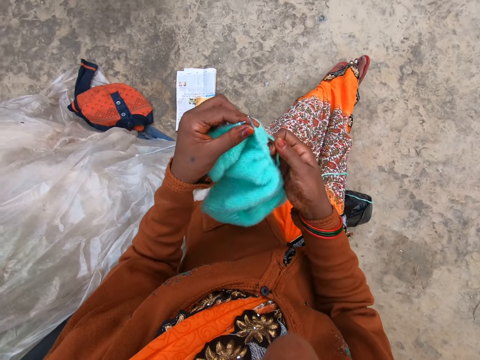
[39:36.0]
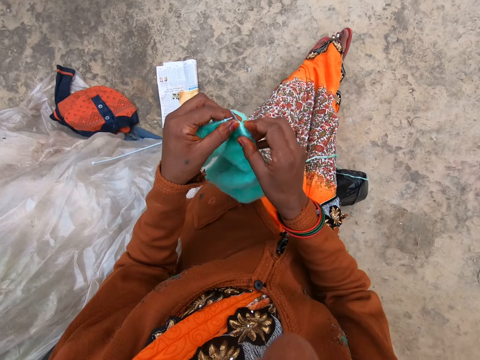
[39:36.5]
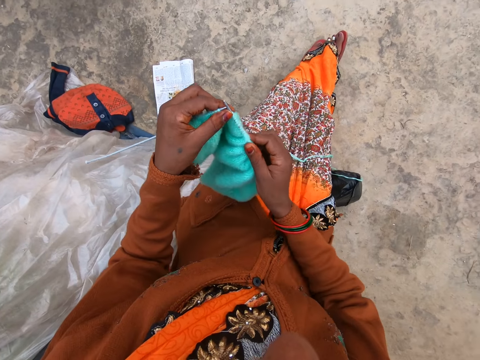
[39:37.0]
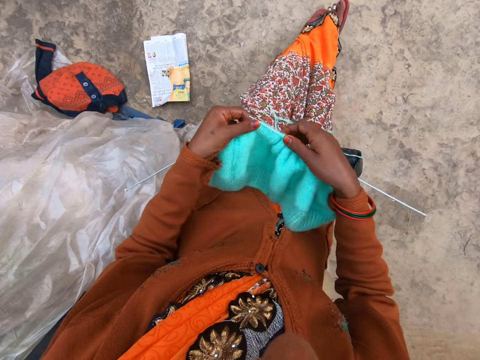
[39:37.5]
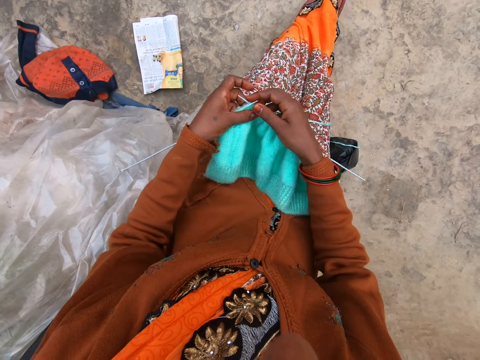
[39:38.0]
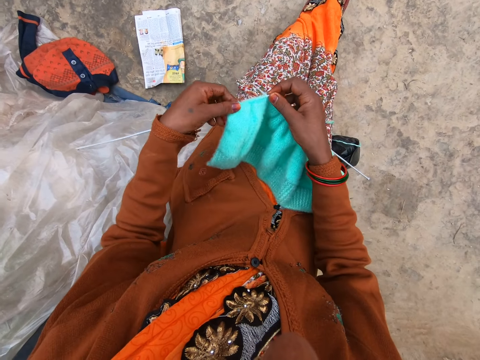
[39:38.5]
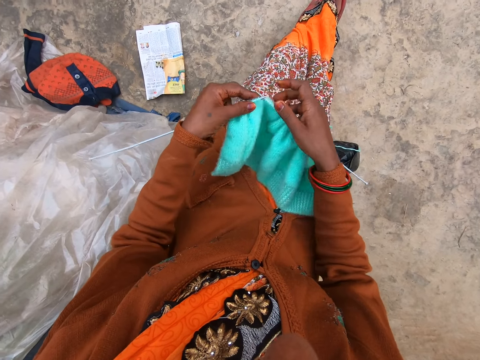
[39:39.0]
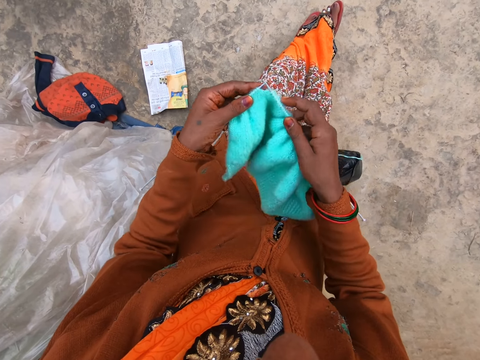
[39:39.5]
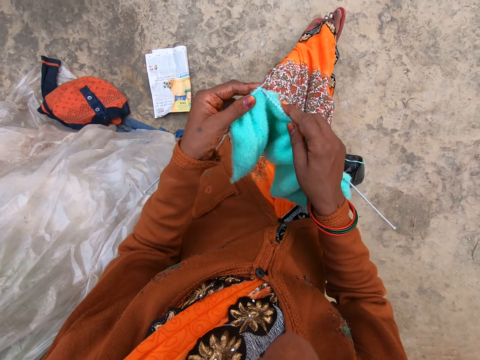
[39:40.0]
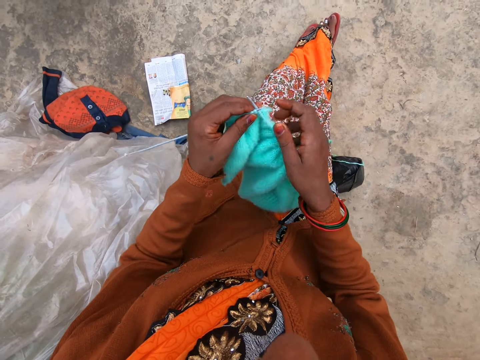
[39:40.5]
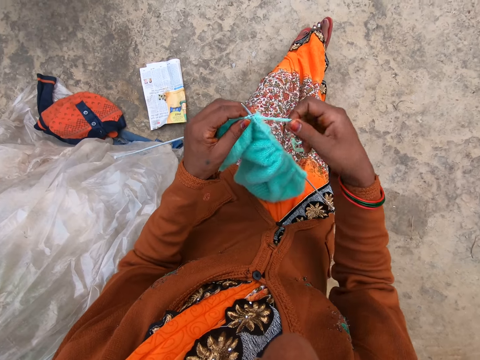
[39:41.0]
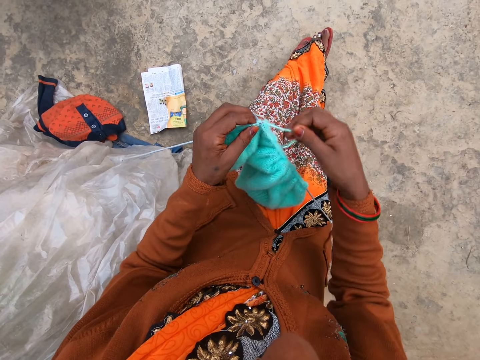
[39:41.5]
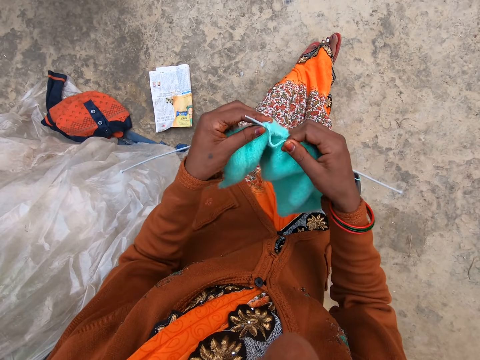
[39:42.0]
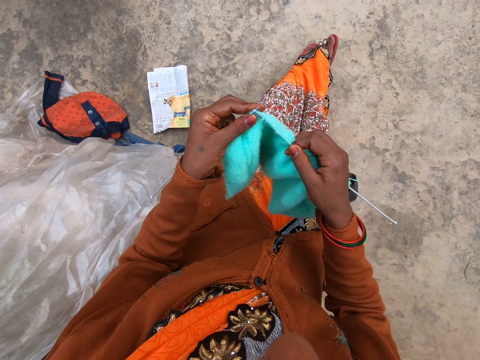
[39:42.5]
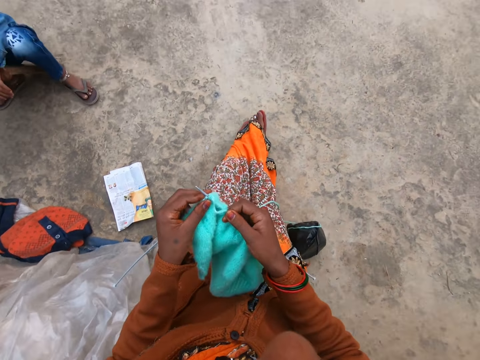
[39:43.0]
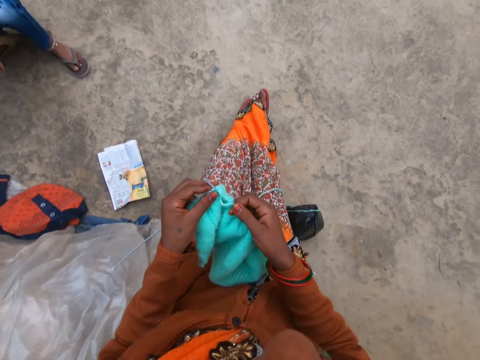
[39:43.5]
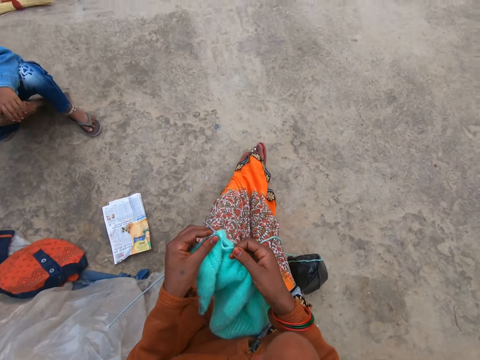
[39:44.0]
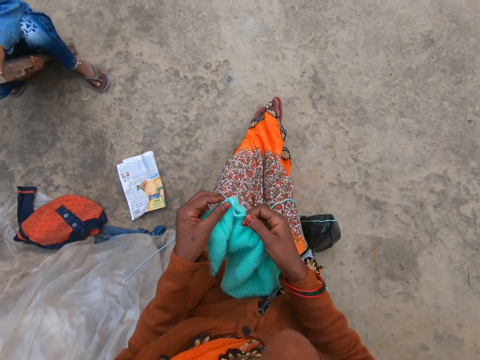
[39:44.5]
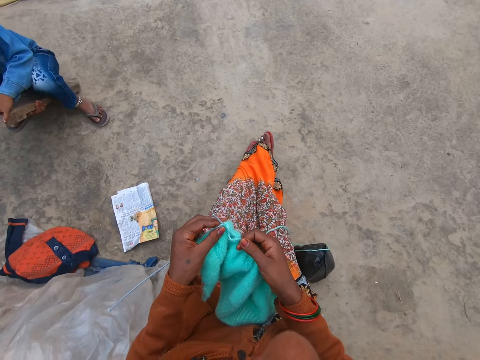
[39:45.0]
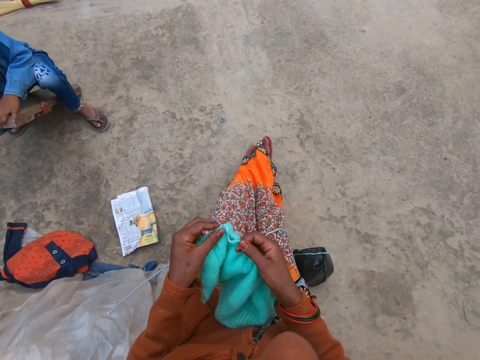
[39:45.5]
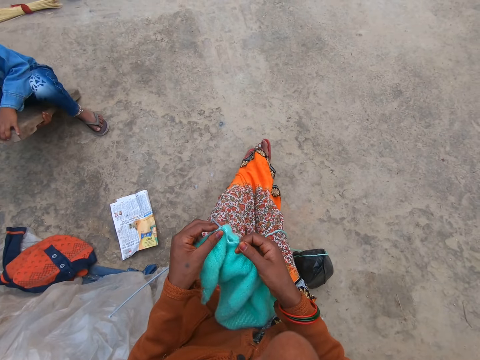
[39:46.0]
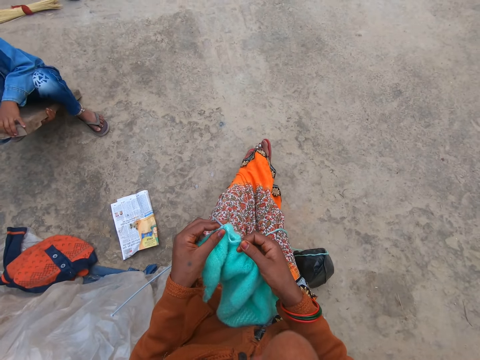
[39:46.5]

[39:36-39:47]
The camera wearer pulls the knitted fabric on the needle. They knit.

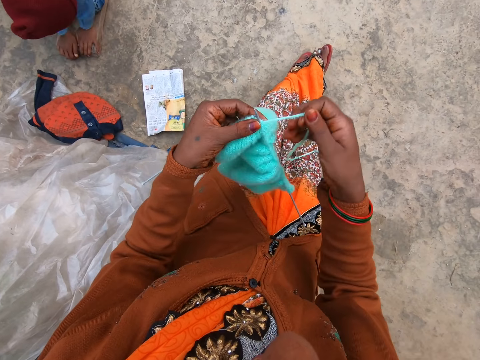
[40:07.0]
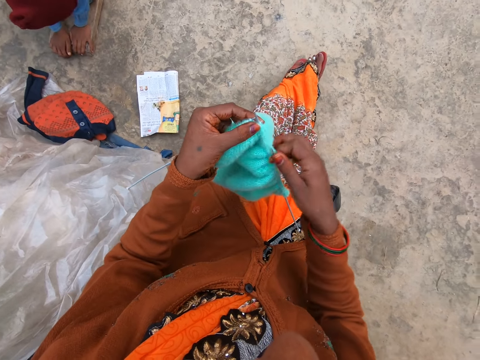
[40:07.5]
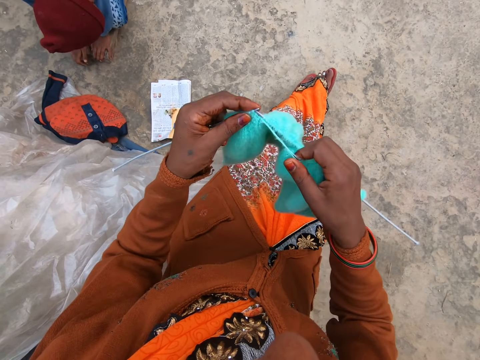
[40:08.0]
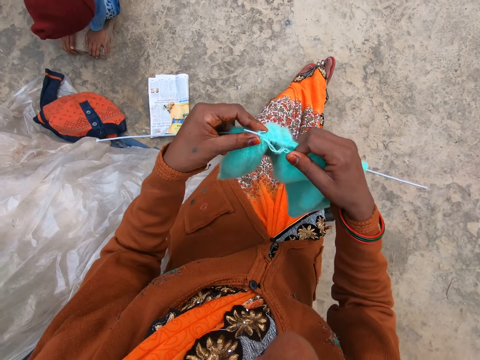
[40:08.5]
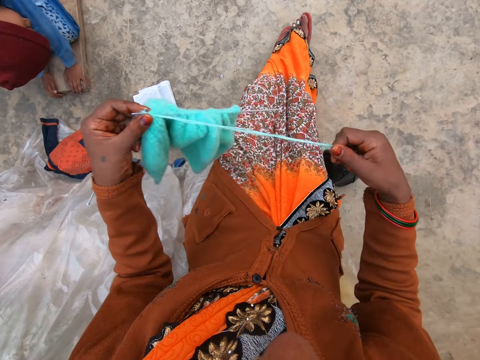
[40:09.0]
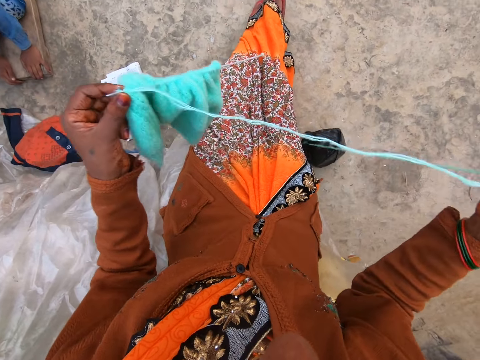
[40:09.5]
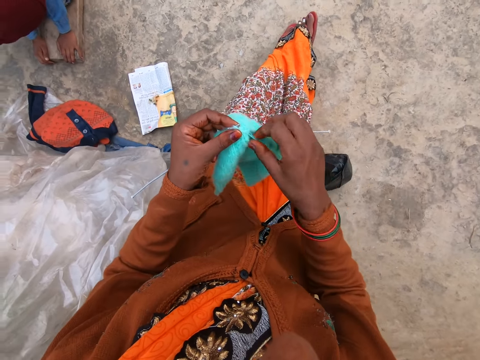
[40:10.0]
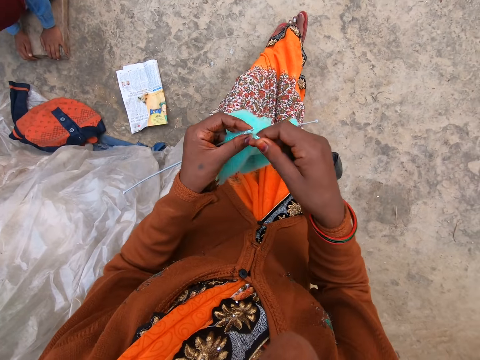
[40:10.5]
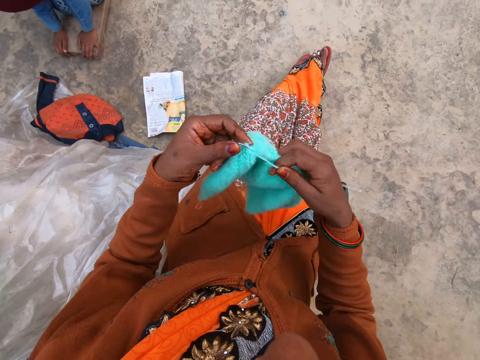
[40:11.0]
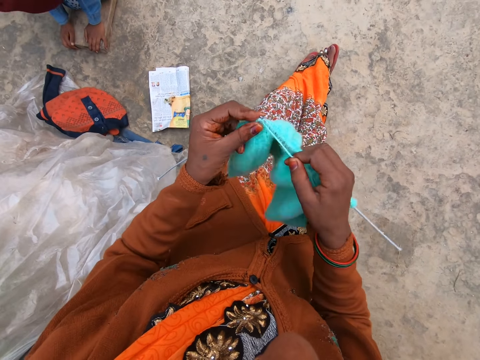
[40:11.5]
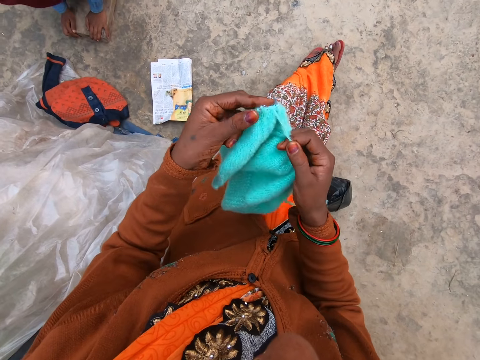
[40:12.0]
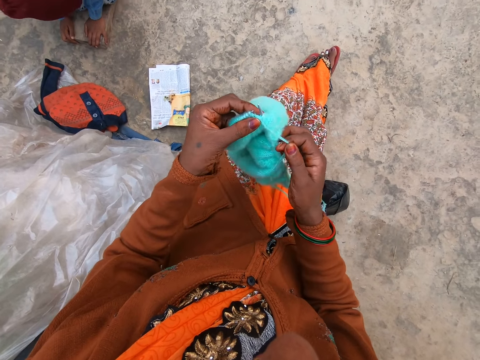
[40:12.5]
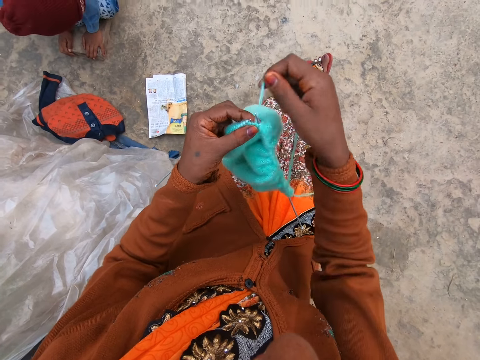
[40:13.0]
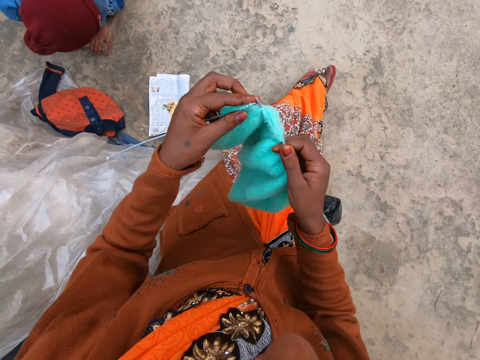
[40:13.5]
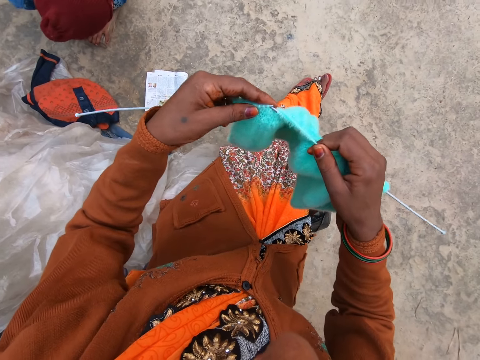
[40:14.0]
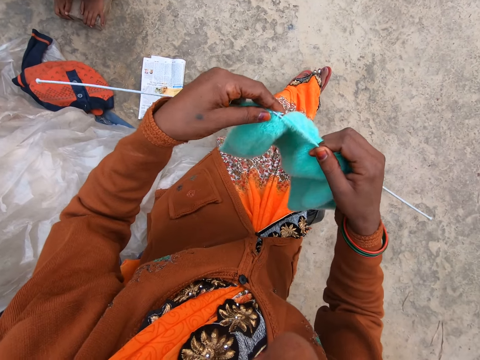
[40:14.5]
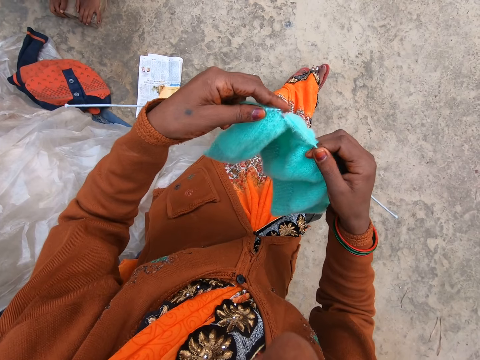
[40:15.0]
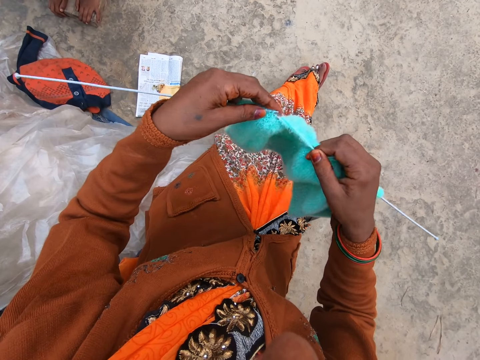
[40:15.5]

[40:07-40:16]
The camera wearer holds the knitted yarn and knitting pins with her left hand. She pulls the string of yarn with her right hand. She knits the yarn with two knitting pins in both hands.

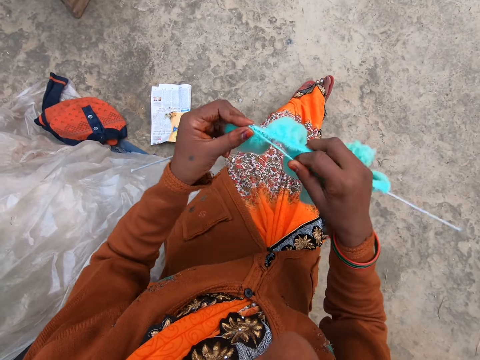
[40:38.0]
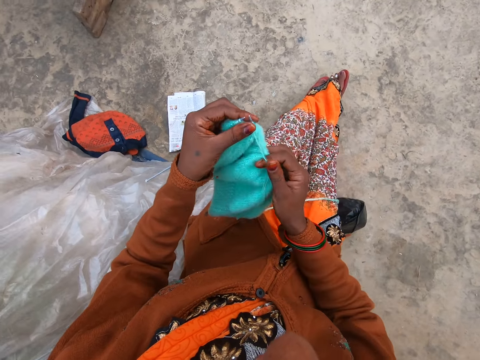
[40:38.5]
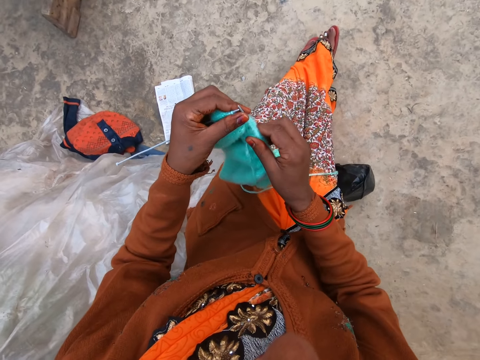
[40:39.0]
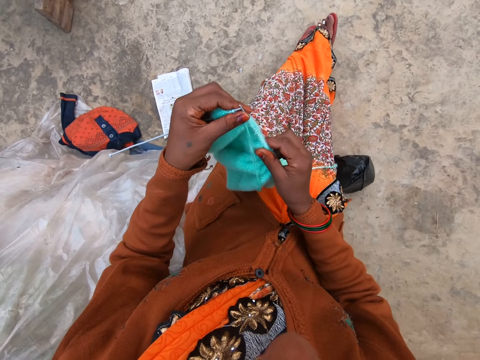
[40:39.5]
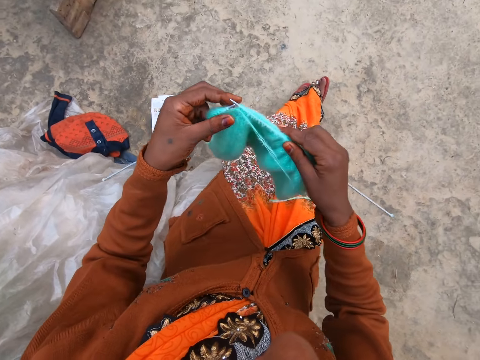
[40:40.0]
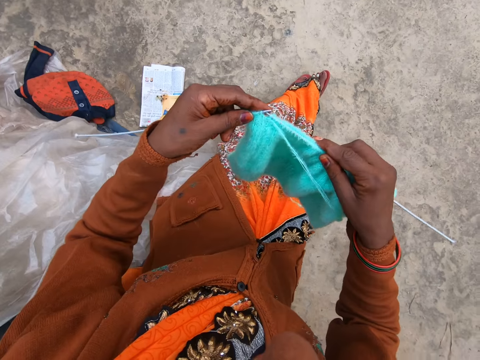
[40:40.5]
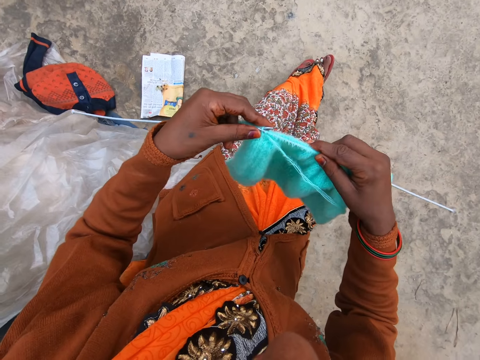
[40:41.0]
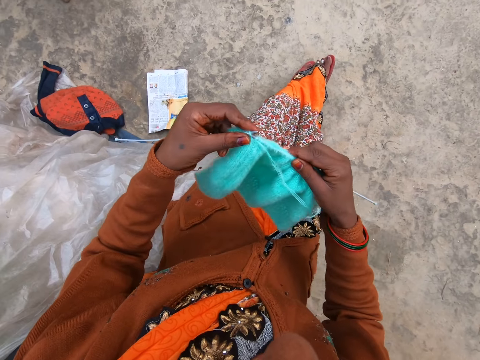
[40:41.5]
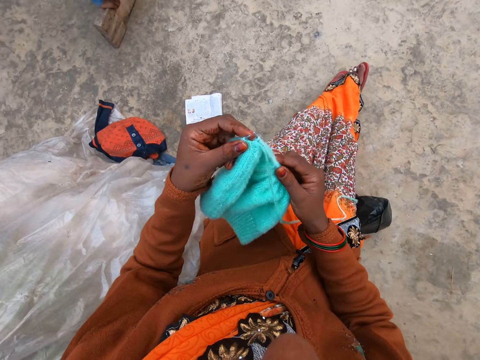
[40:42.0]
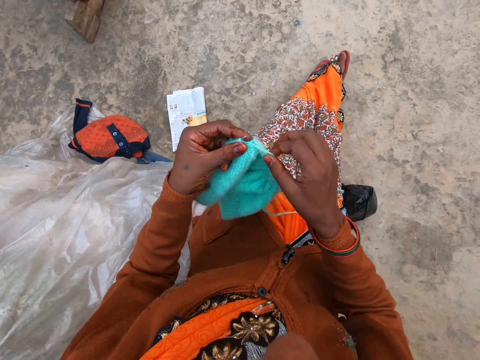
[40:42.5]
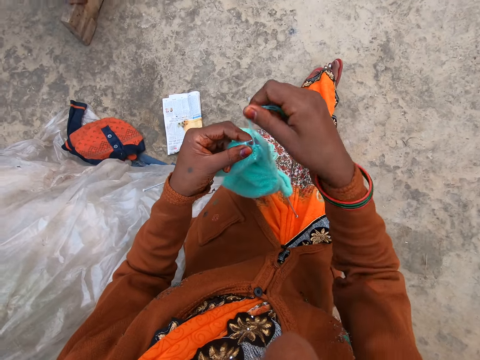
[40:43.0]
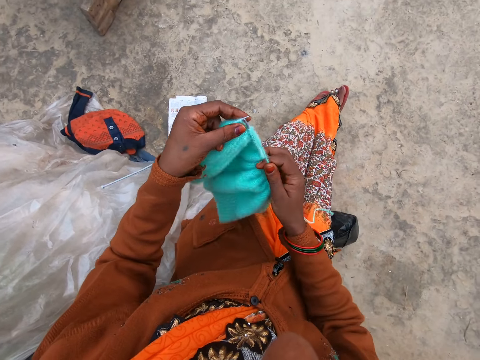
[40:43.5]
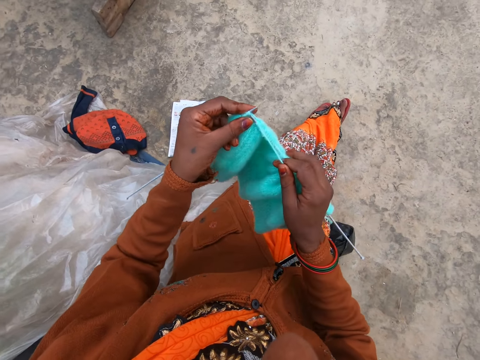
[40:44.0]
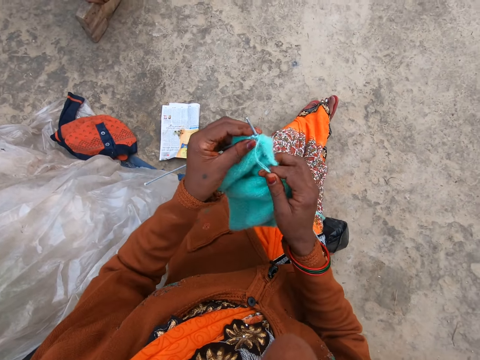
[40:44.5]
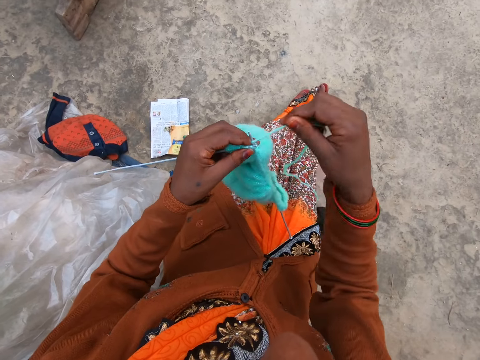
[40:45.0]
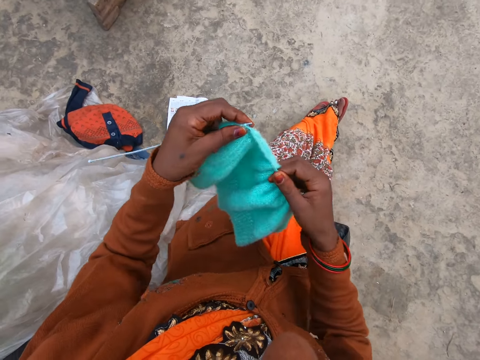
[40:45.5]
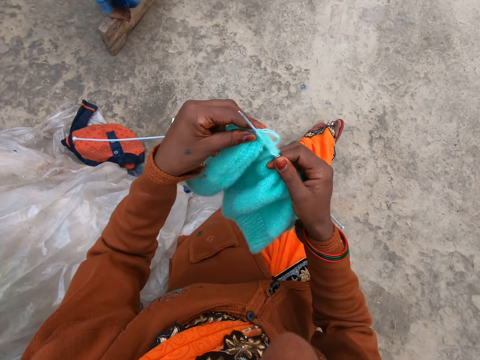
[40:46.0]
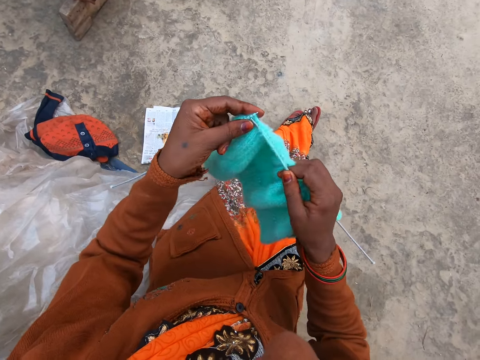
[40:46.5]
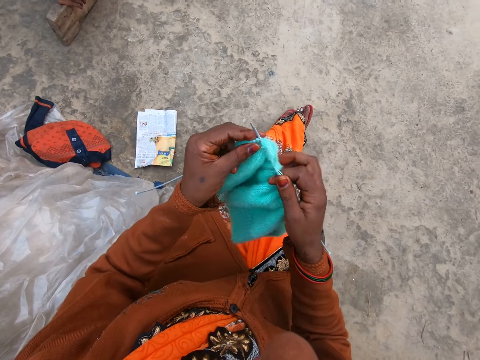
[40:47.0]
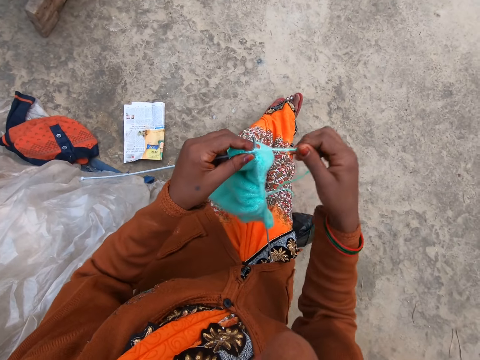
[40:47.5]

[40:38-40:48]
The camera wearer pulls a knitted fabric on the needle. They knit.
